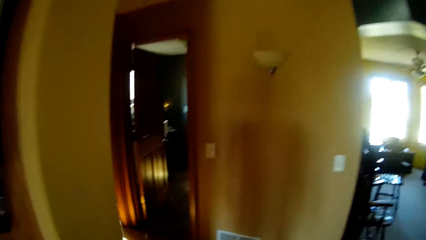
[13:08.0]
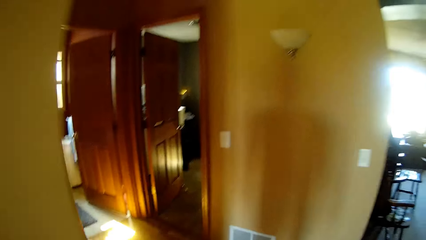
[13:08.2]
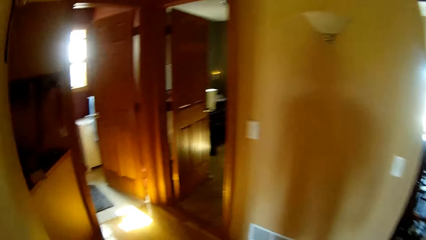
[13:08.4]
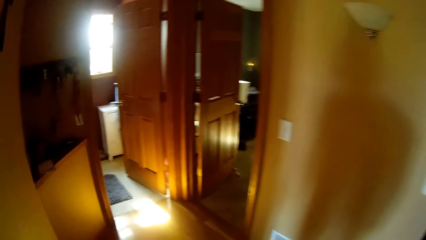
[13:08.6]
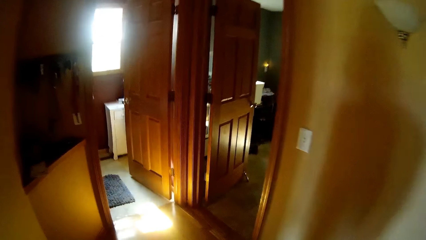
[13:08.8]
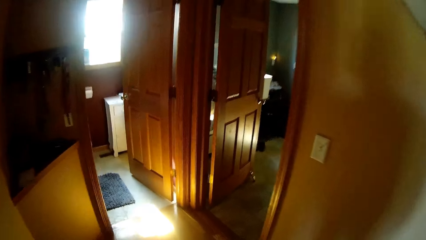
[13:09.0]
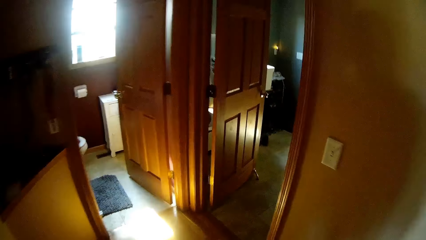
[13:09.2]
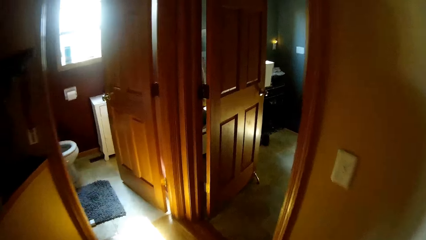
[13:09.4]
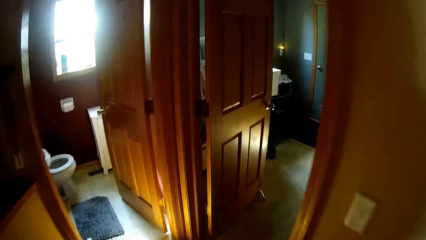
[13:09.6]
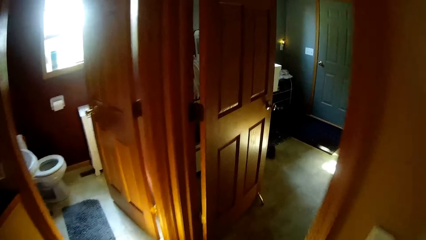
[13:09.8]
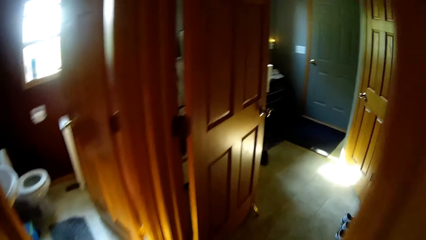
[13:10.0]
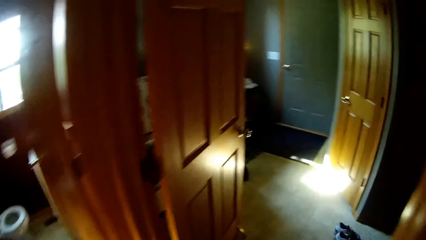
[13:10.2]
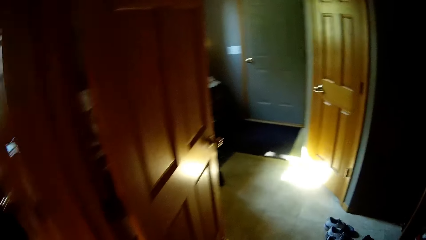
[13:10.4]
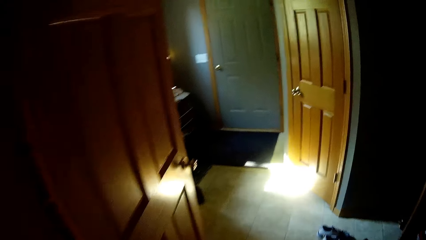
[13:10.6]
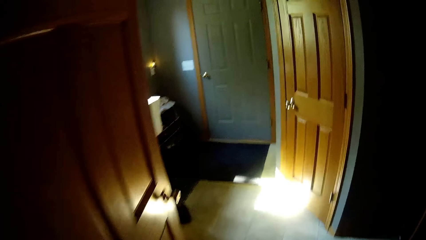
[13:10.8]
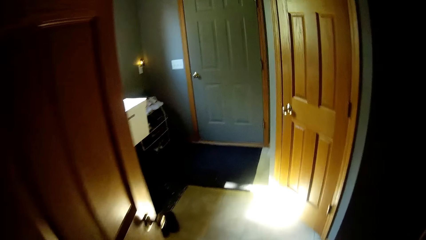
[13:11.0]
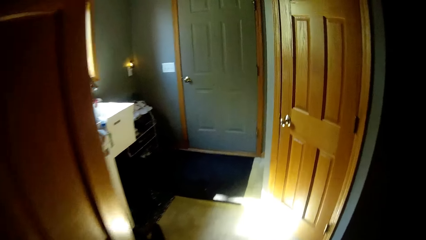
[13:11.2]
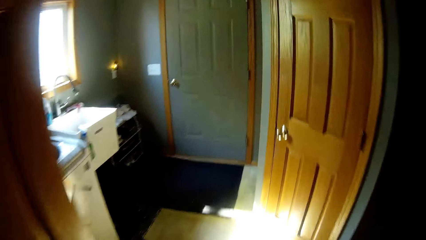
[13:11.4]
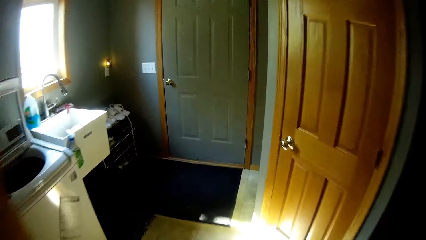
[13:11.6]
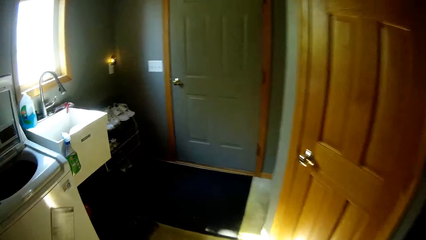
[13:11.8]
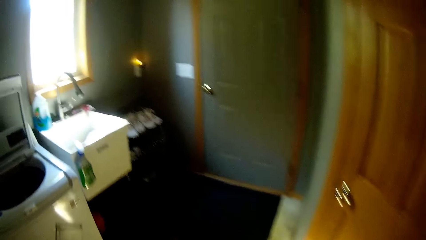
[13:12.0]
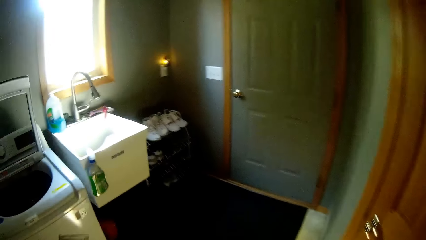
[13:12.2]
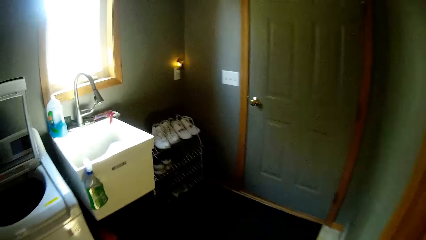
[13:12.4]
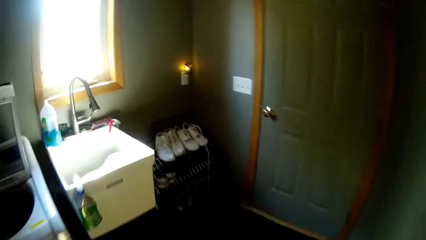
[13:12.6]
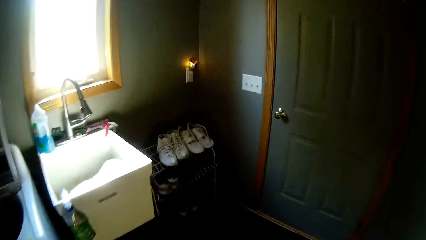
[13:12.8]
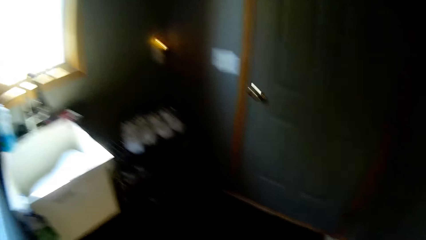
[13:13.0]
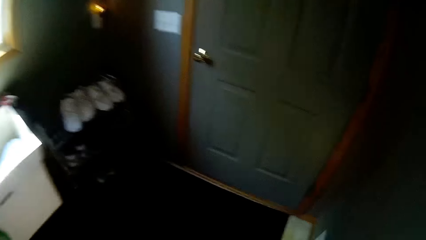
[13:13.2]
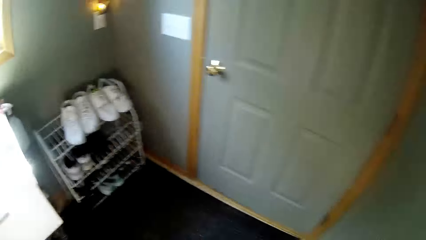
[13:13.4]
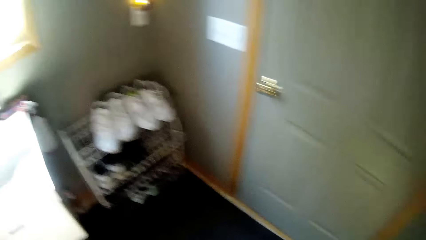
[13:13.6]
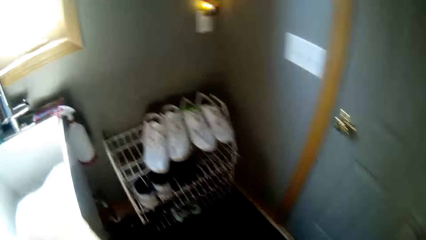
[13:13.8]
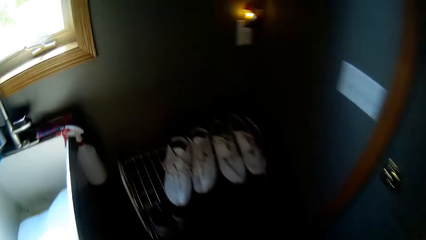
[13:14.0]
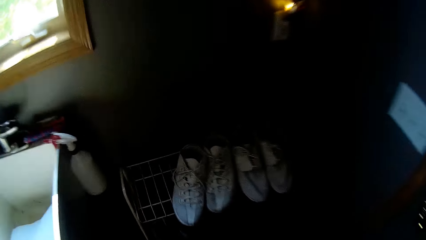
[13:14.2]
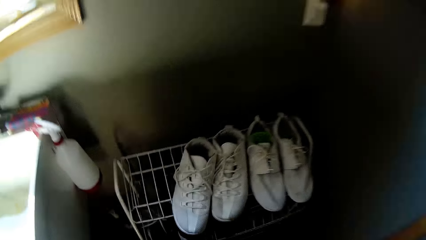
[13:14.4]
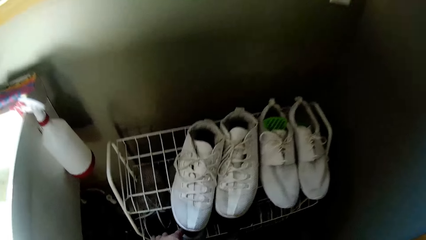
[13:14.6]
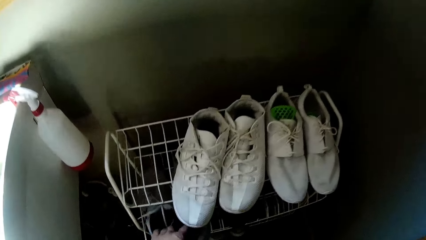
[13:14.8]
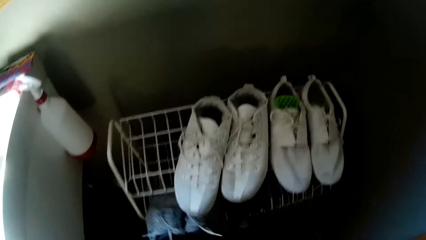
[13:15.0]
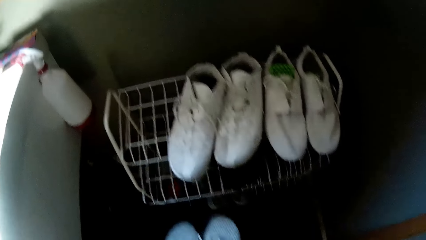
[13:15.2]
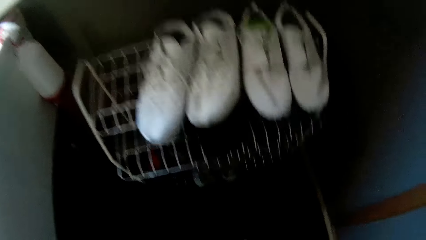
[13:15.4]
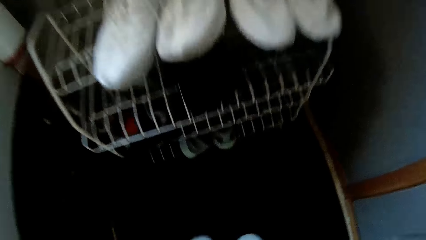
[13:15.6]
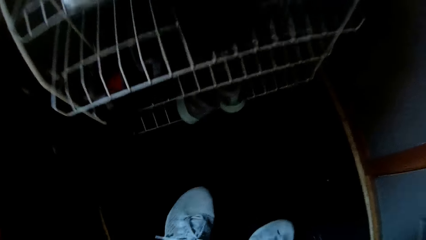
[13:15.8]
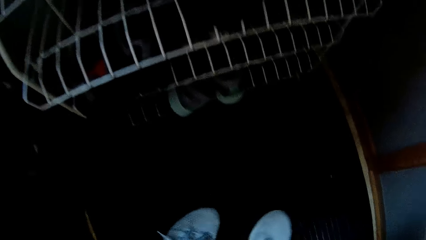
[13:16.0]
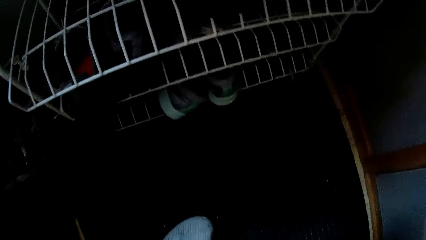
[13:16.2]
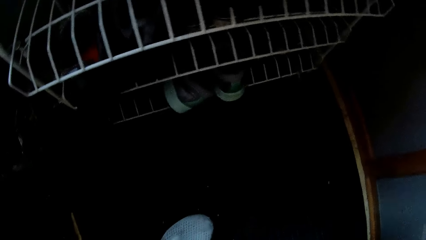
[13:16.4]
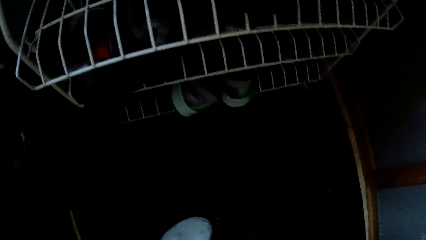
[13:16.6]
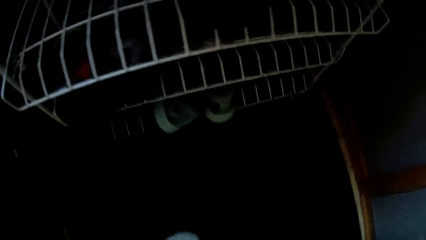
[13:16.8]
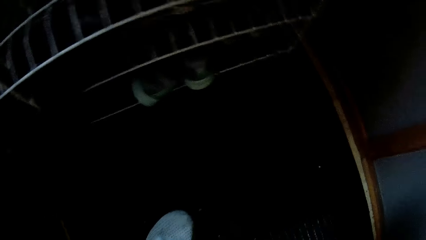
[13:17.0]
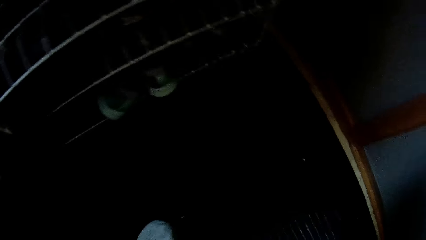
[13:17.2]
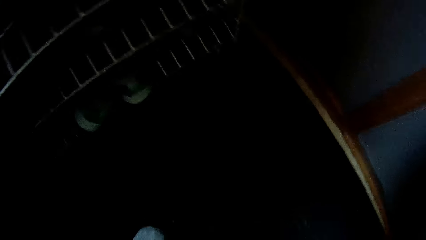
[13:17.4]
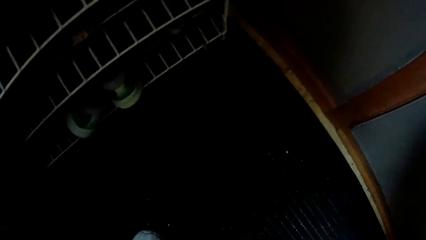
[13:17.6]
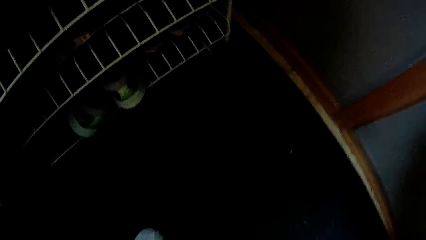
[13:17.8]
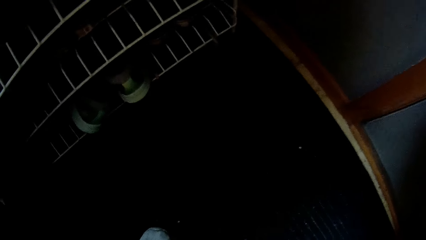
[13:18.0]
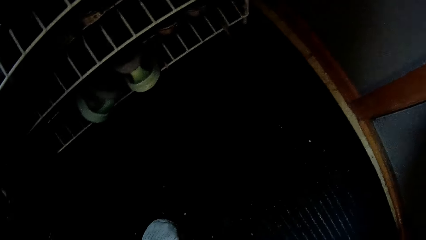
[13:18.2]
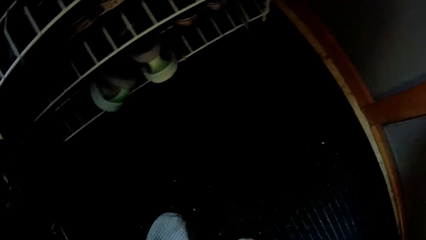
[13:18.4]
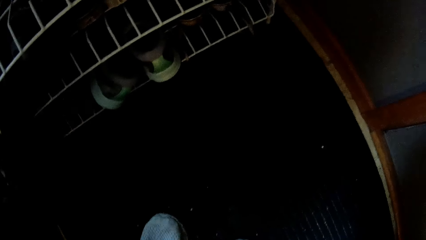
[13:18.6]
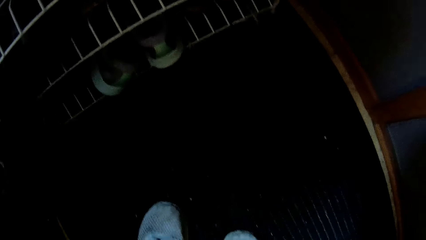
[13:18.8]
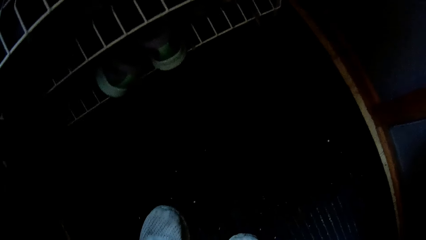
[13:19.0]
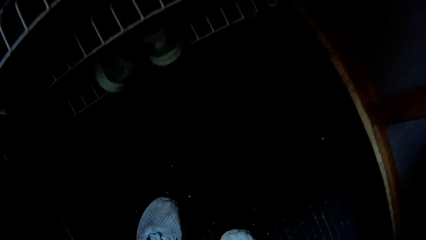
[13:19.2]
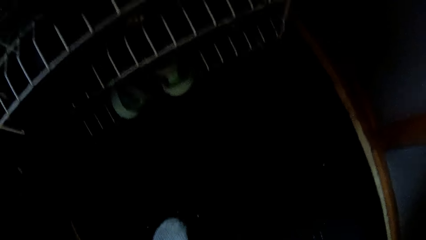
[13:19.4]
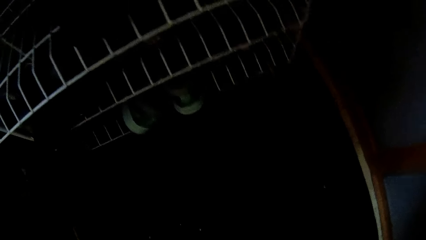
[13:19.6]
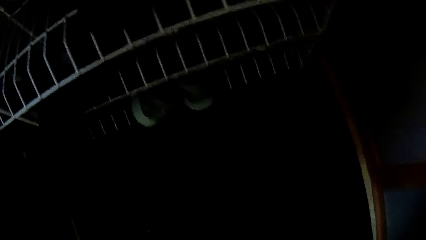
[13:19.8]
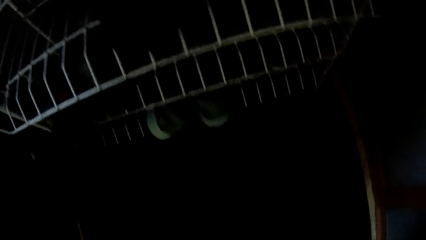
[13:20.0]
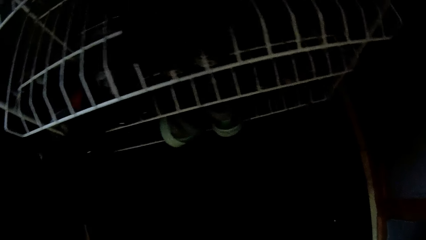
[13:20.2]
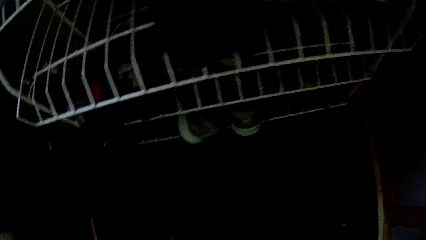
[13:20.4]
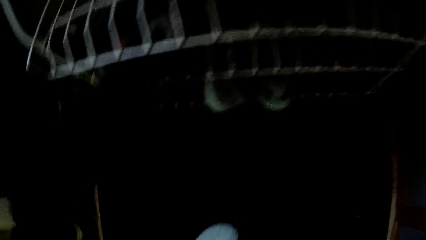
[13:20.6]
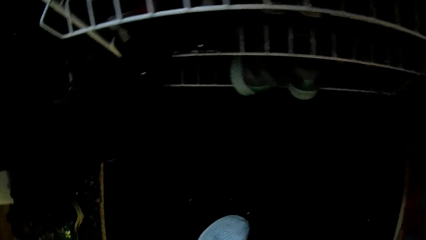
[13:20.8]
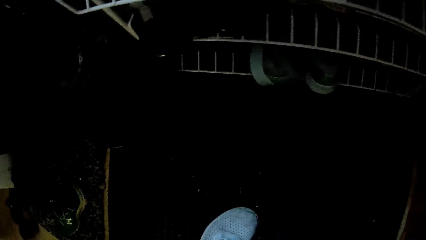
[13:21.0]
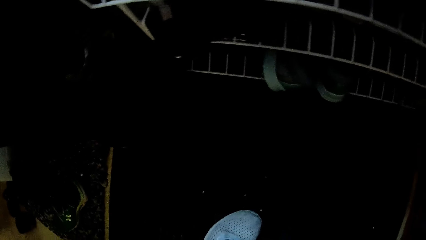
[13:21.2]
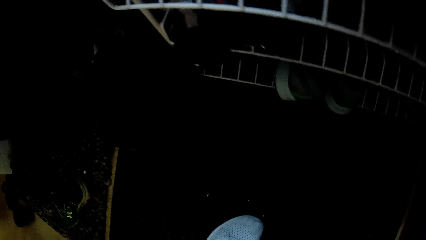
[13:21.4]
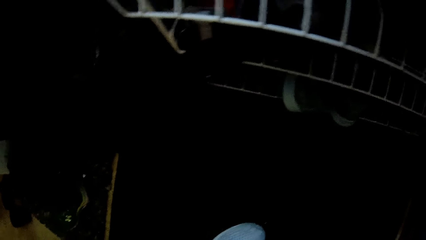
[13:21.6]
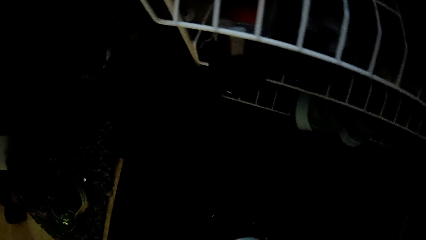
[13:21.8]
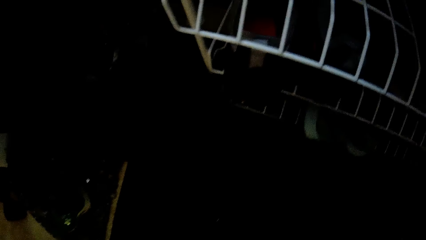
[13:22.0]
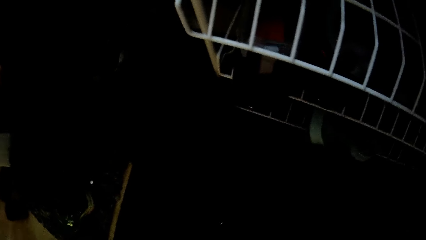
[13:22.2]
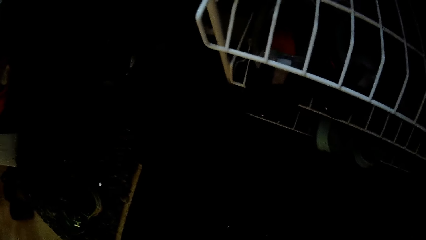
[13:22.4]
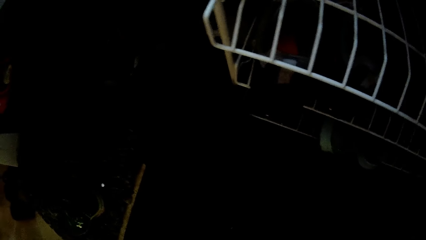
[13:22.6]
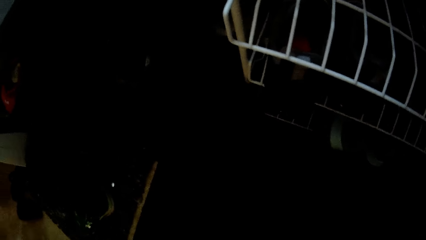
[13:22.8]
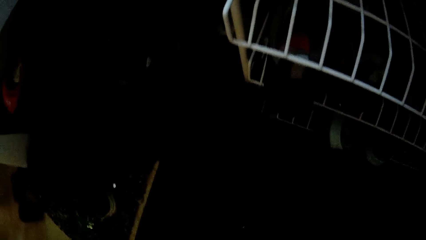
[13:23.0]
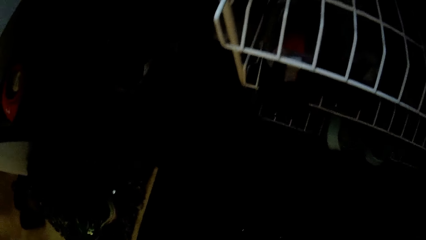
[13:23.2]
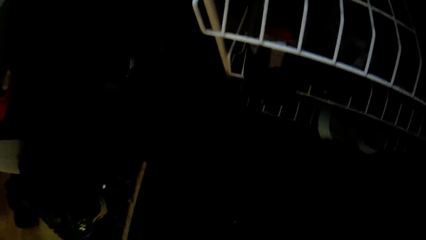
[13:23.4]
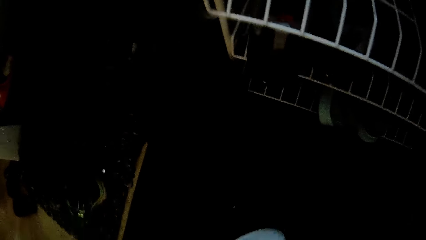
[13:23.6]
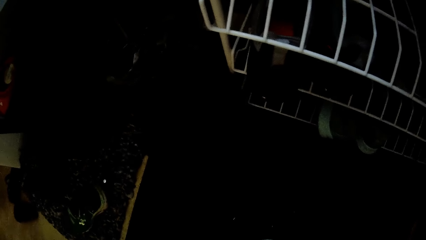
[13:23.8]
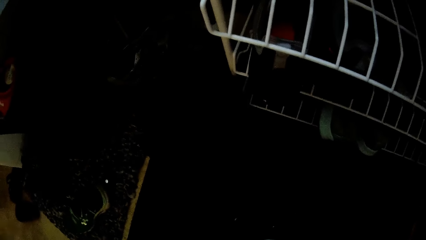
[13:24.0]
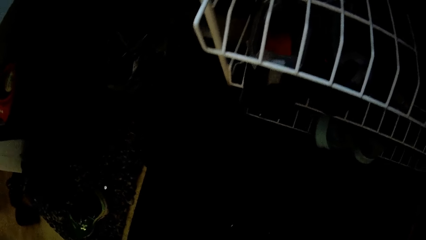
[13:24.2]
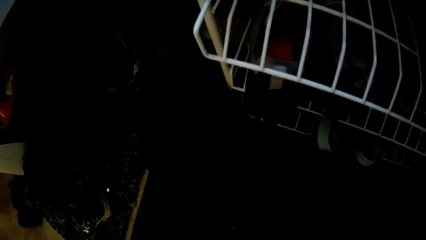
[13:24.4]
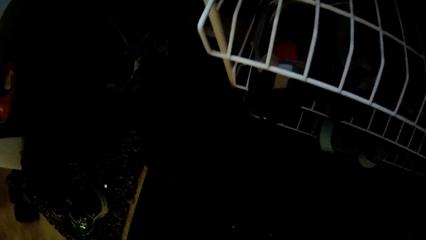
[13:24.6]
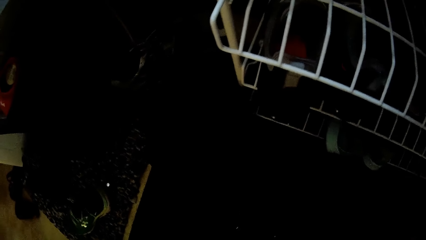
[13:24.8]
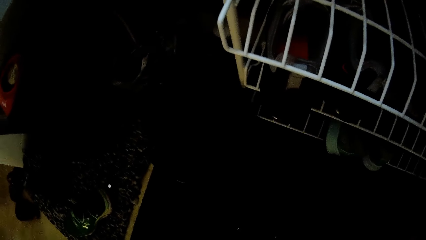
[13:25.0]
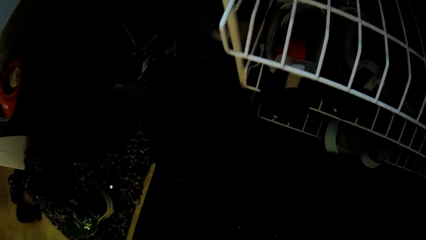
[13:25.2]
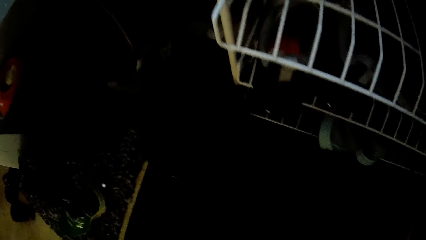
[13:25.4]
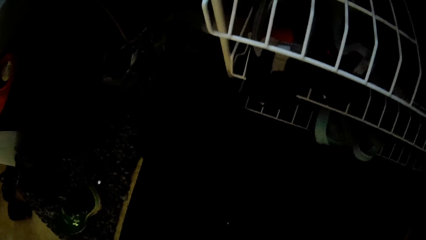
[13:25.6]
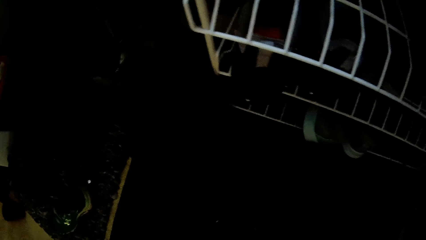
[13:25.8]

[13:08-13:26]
The camera wearer carries a pair of shoes from a shoe rack with his left hand. He drops the pair of shoes on the floor with his left hand. He puts on the shoes.
